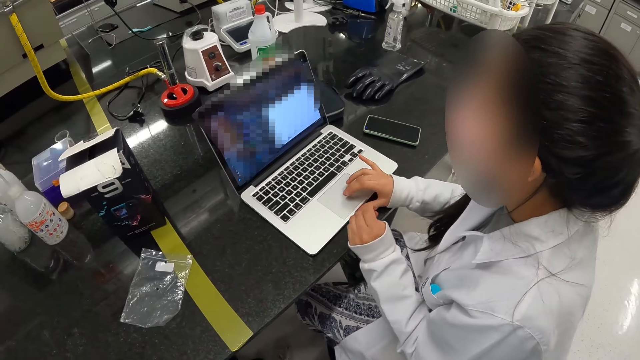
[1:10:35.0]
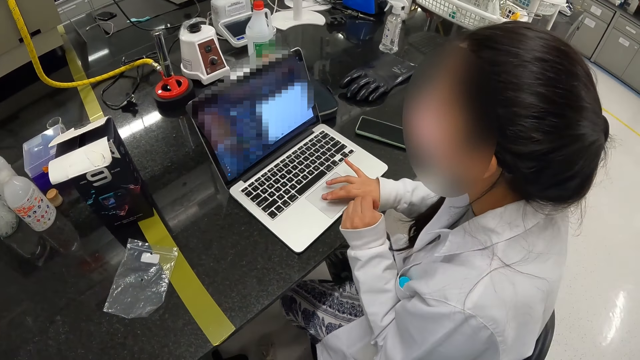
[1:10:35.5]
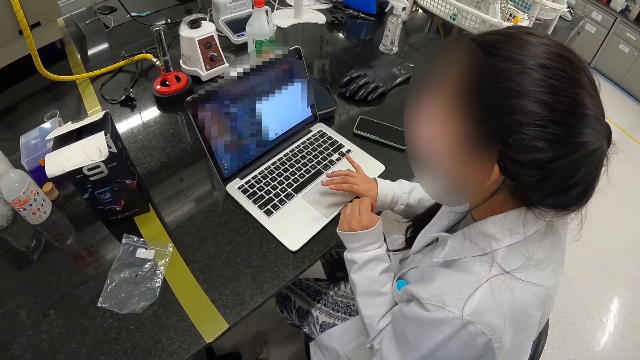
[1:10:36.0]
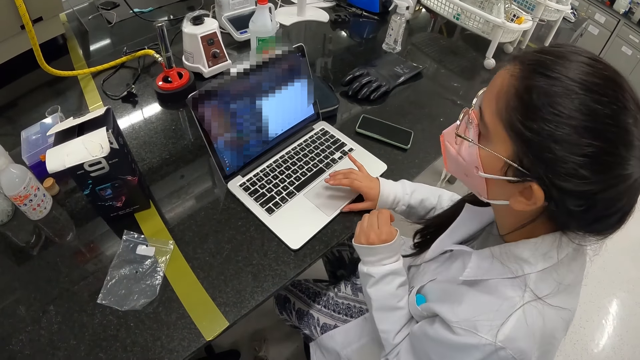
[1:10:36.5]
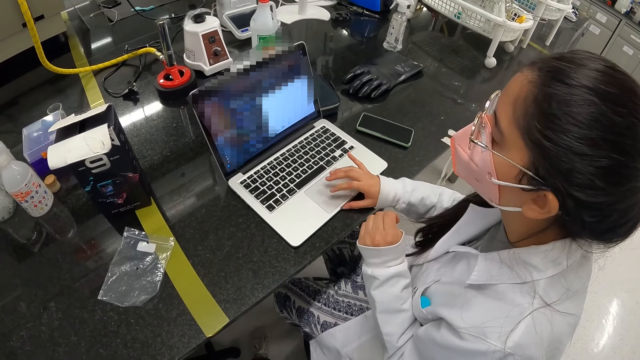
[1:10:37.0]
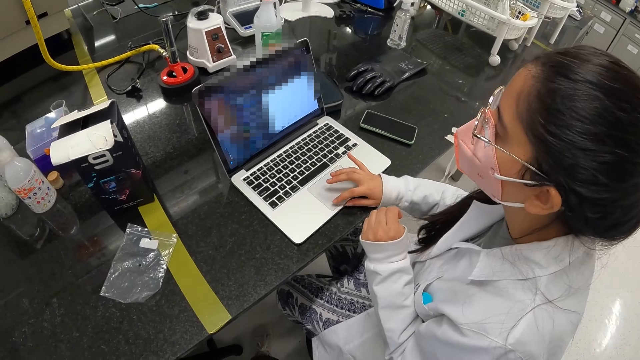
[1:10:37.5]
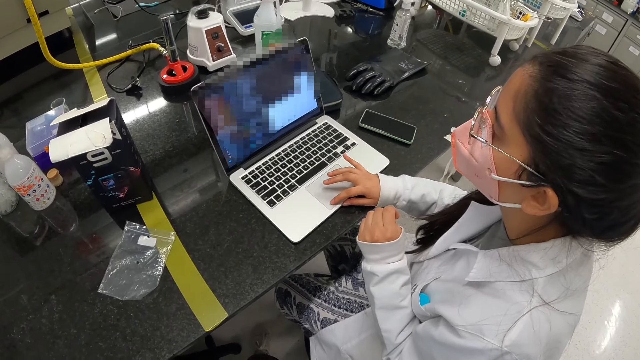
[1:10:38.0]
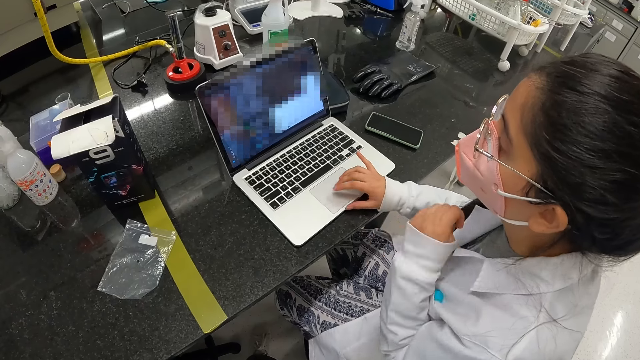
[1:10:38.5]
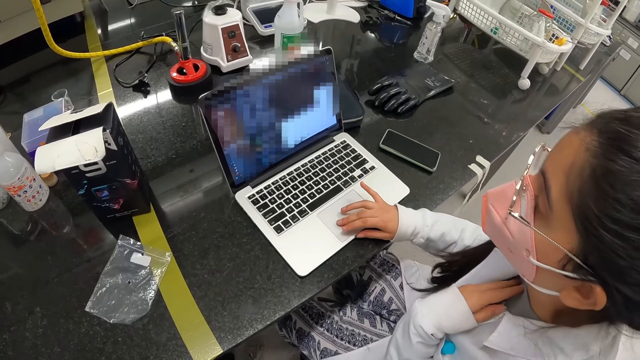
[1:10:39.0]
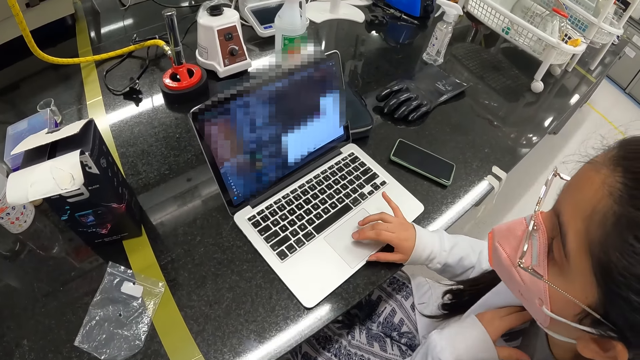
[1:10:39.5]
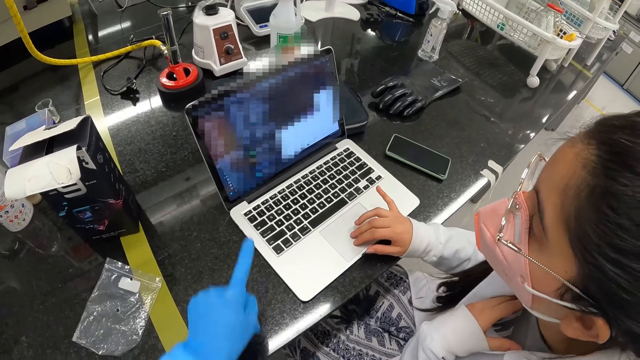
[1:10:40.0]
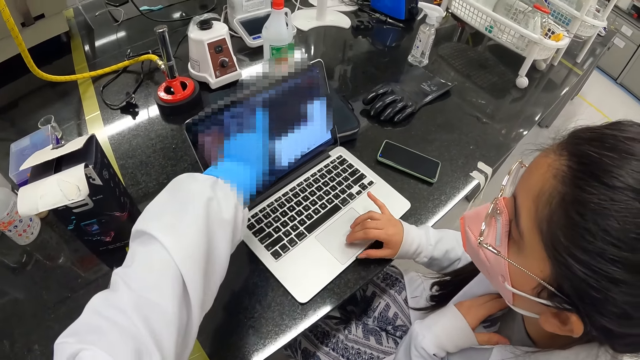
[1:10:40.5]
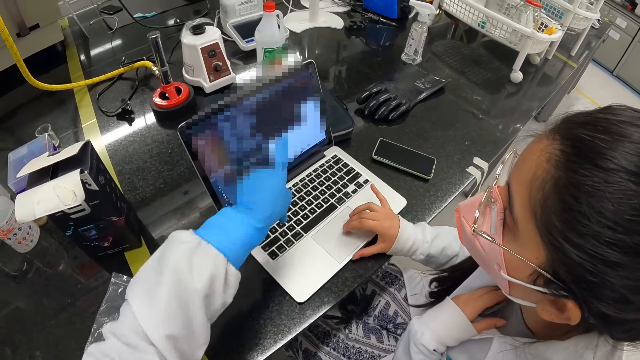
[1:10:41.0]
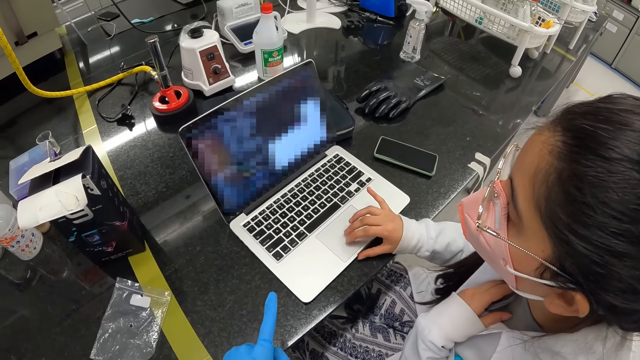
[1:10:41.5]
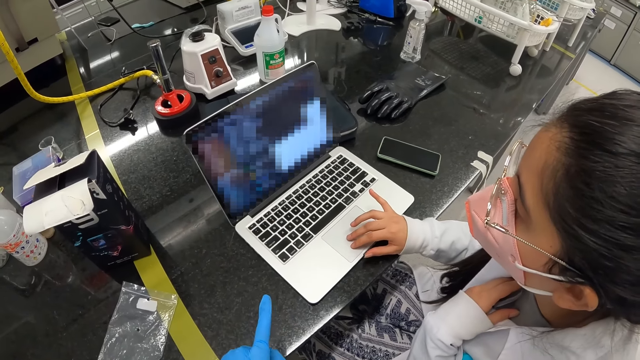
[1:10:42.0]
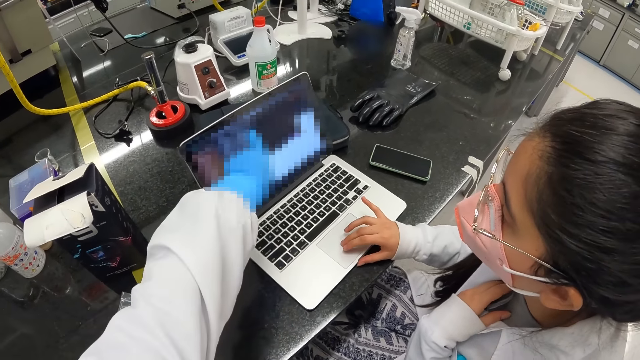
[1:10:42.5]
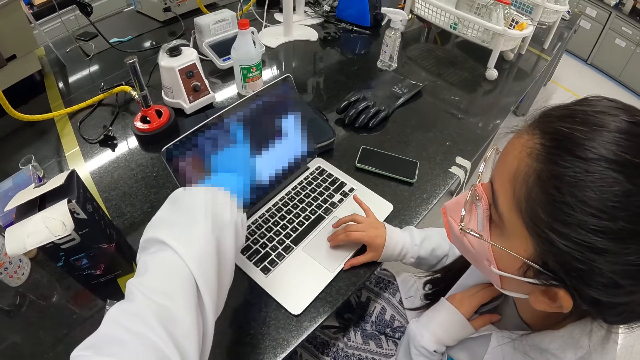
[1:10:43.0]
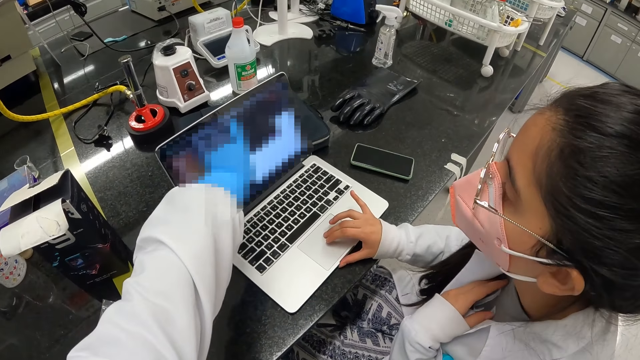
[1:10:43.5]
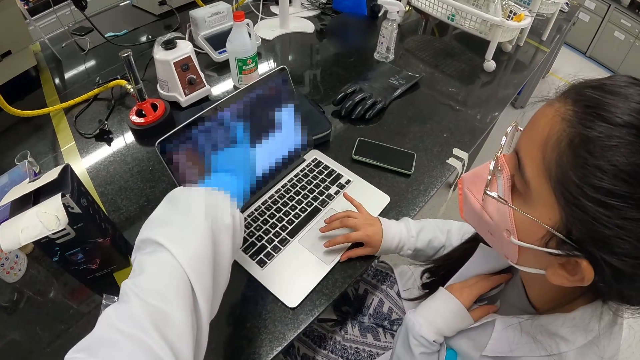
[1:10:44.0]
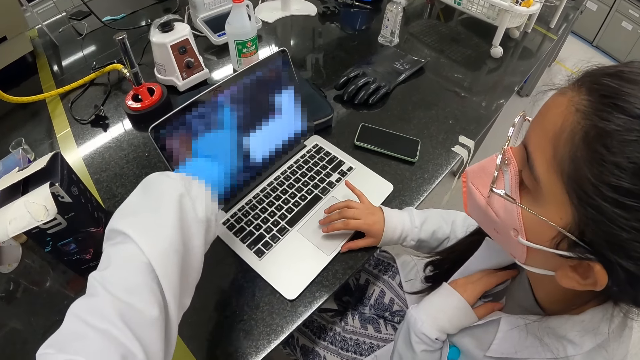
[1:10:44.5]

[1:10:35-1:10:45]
A person moves the hand to the neck. The camera wearer points at a laptop. They touch the laptop.

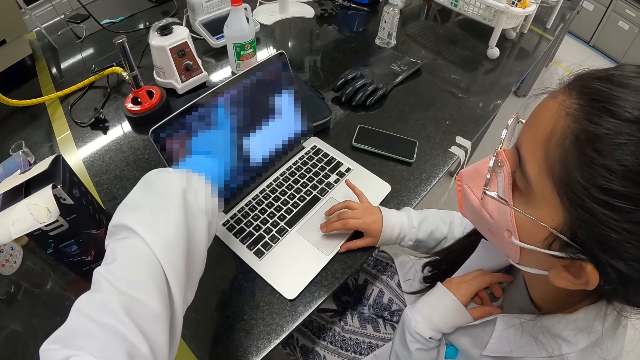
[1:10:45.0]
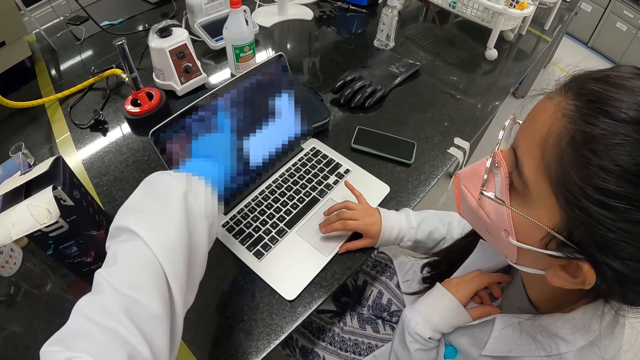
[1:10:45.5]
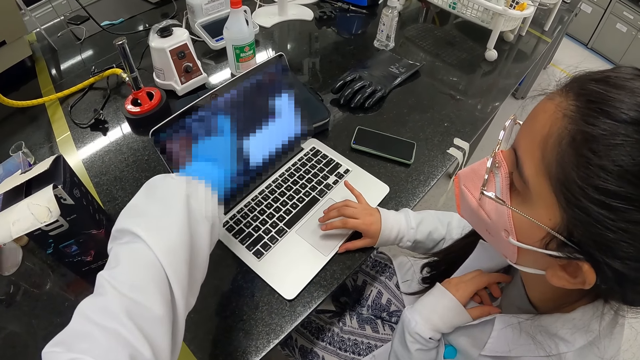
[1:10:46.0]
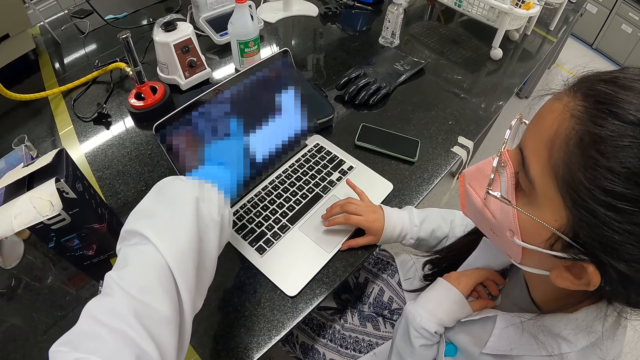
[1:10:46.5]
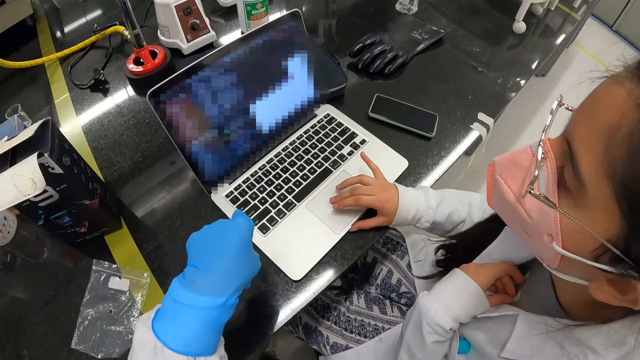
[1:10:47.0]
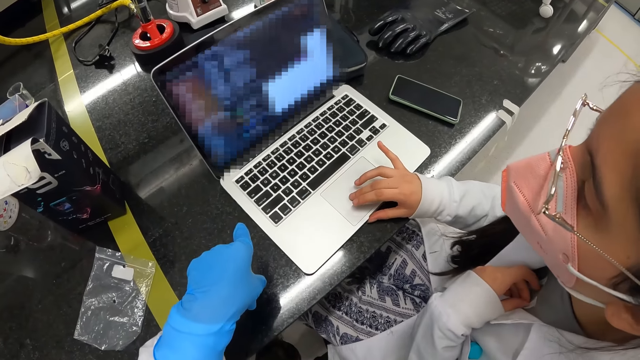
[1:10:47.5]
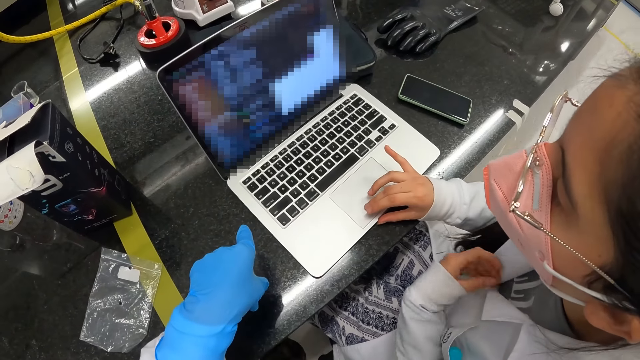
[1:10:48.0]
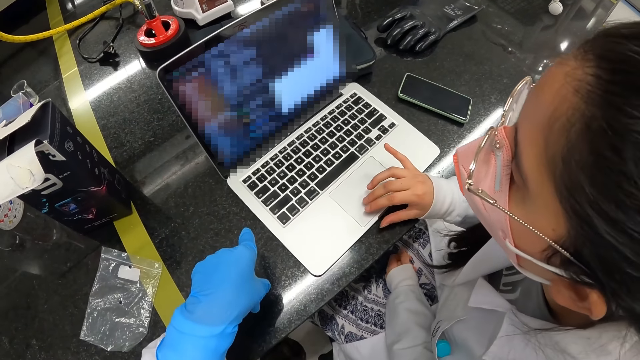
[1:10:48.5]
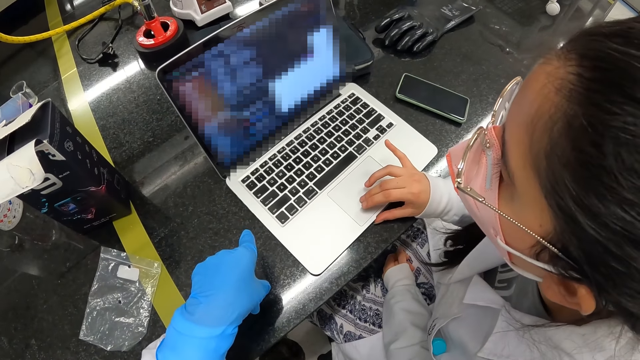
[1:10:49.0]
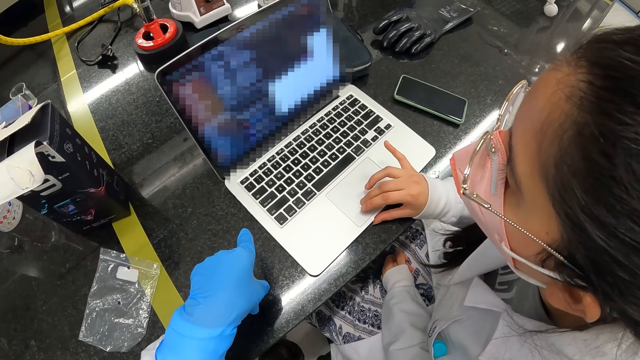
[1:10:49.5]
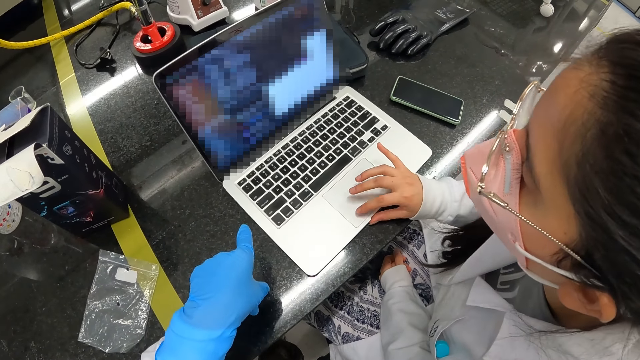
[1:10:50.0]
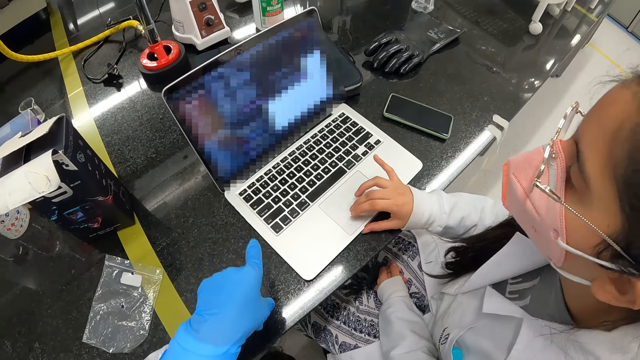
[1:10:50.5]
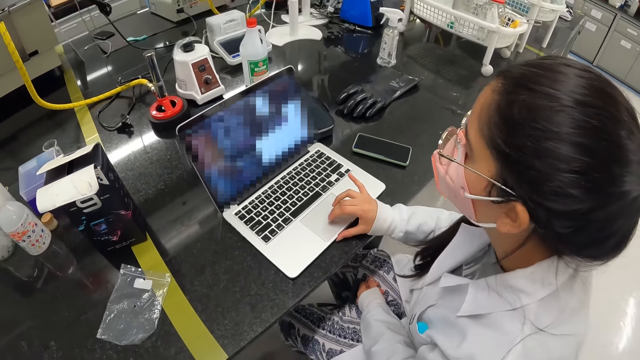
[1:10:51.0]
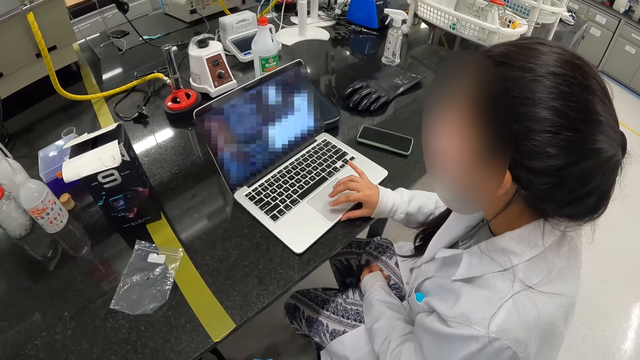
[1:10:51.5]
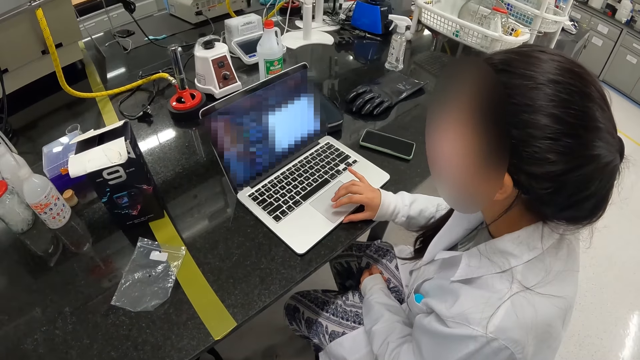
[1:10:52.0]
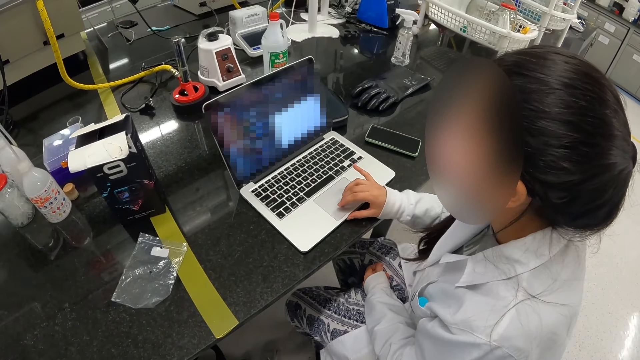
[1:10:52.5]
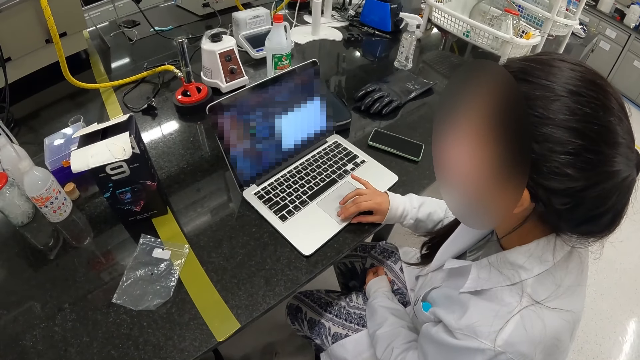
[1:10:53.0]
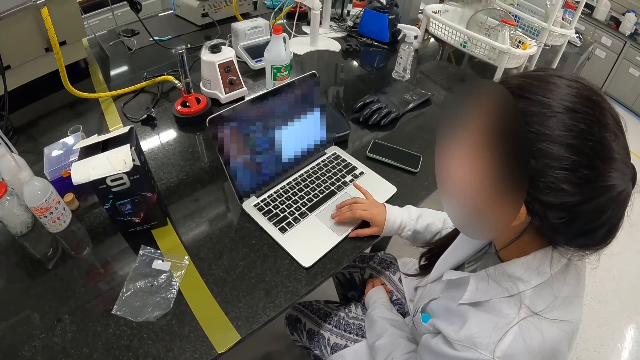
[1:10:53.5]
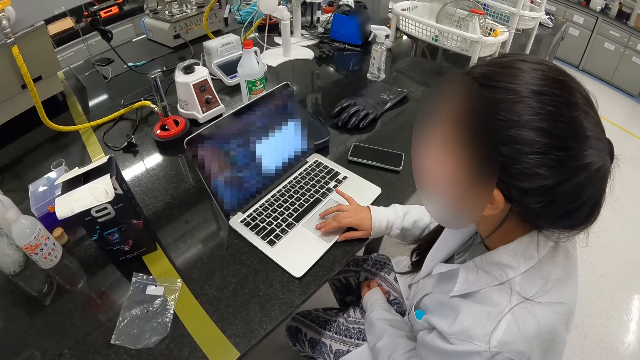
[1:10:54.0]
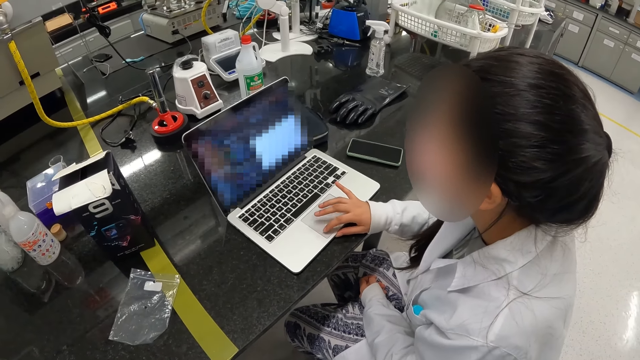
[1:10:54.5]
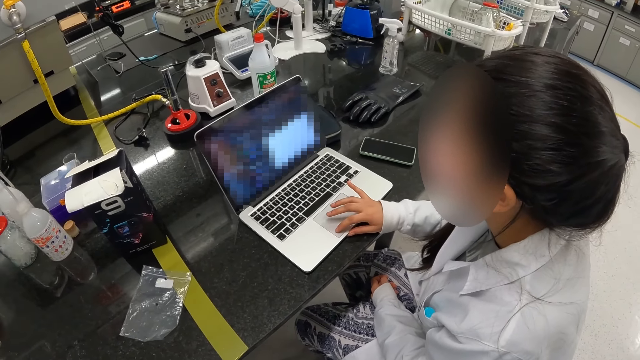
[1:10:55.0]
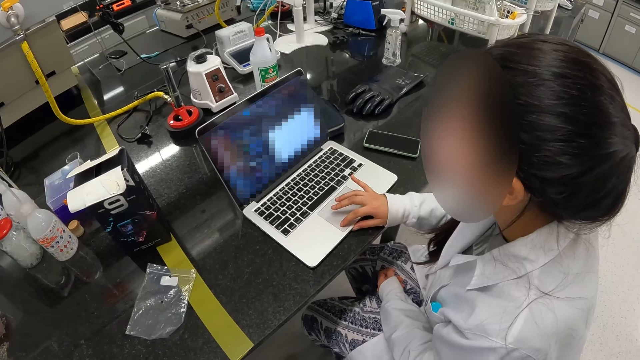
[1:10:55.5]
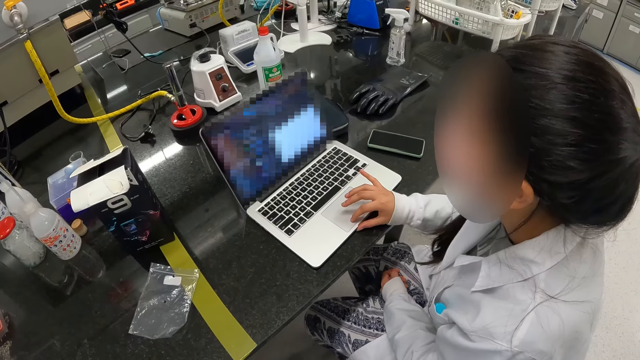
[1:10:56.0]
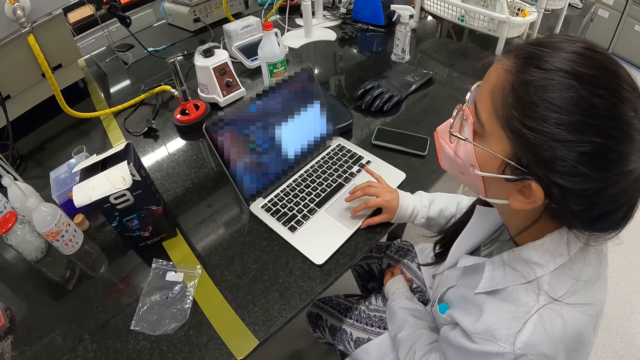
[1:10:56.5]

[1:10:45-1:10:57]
The camera wearer moves the hand from the laptop. A woman moves the hand down and operates the laptop. The camera wearer removes the hand from the table.
